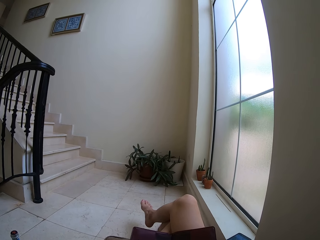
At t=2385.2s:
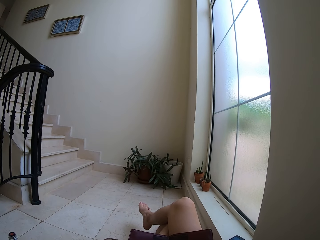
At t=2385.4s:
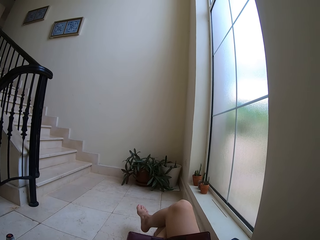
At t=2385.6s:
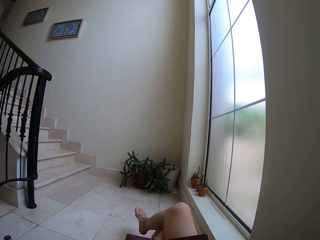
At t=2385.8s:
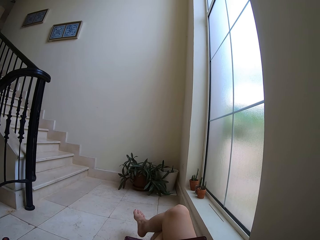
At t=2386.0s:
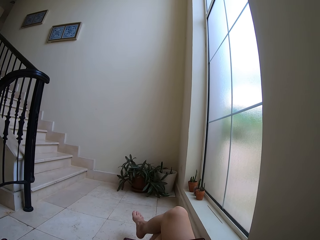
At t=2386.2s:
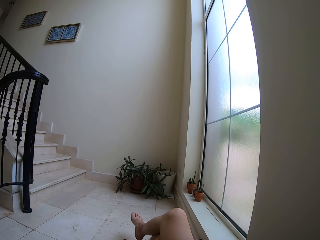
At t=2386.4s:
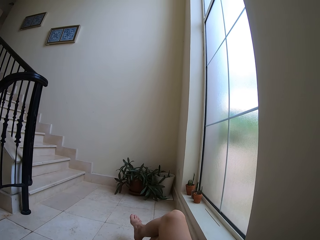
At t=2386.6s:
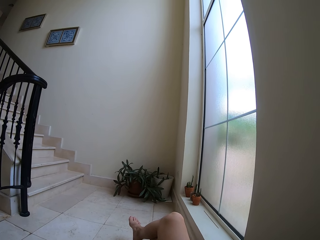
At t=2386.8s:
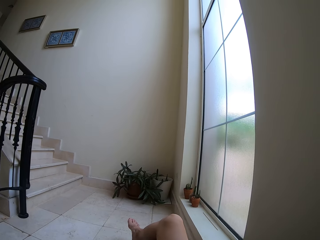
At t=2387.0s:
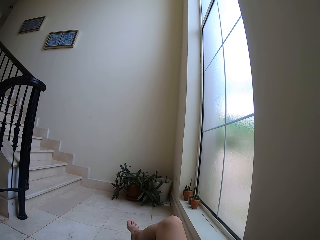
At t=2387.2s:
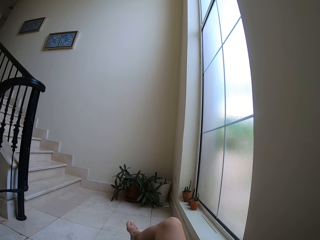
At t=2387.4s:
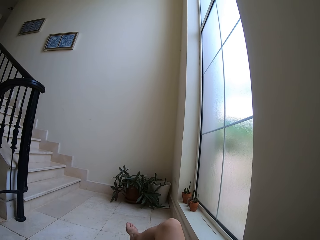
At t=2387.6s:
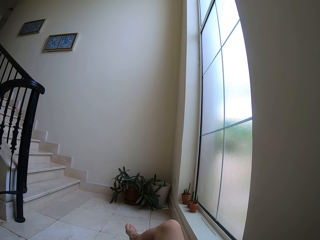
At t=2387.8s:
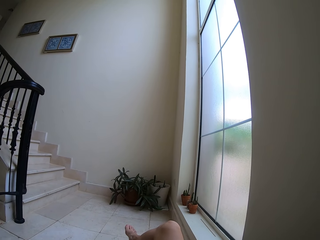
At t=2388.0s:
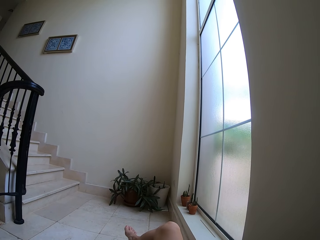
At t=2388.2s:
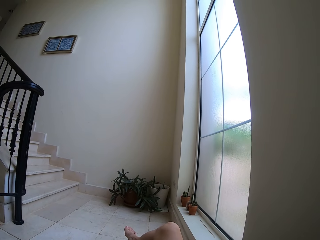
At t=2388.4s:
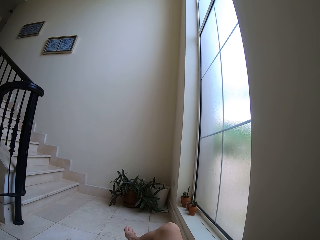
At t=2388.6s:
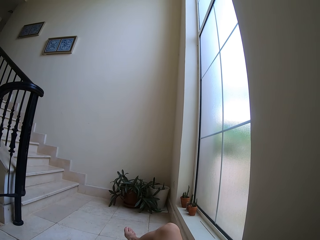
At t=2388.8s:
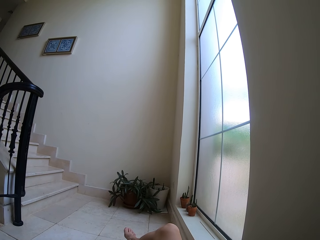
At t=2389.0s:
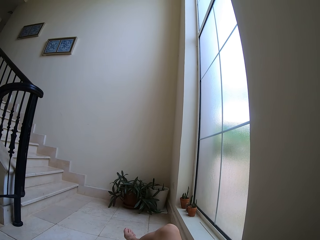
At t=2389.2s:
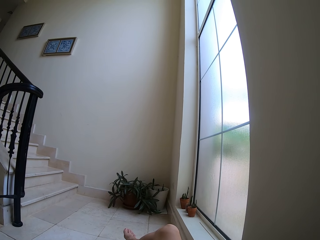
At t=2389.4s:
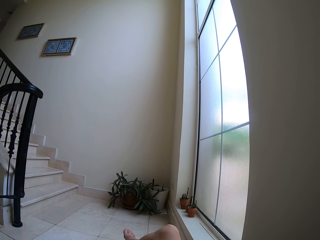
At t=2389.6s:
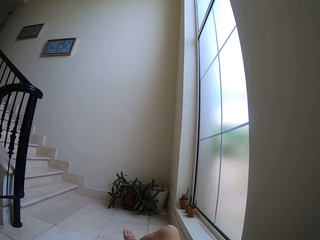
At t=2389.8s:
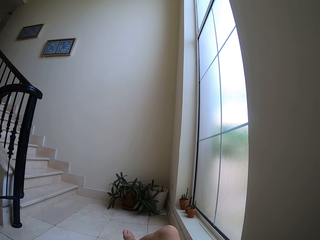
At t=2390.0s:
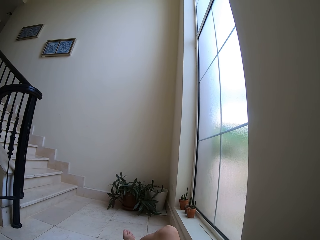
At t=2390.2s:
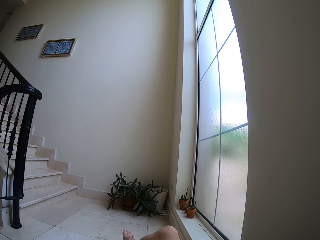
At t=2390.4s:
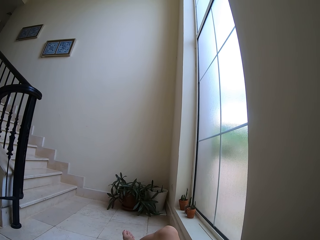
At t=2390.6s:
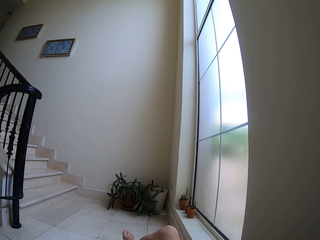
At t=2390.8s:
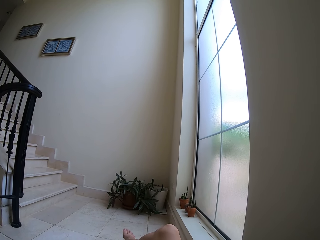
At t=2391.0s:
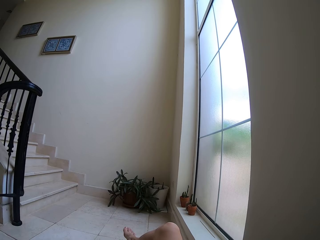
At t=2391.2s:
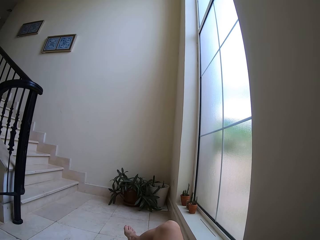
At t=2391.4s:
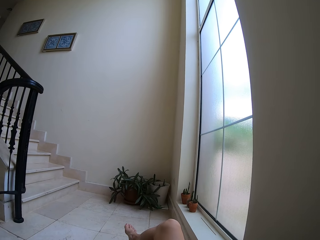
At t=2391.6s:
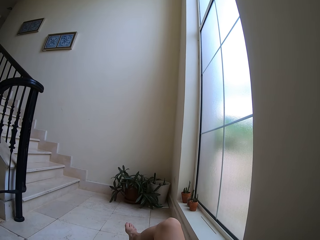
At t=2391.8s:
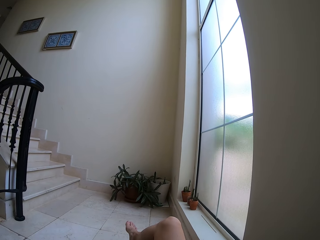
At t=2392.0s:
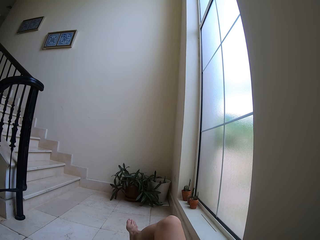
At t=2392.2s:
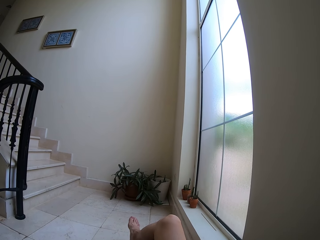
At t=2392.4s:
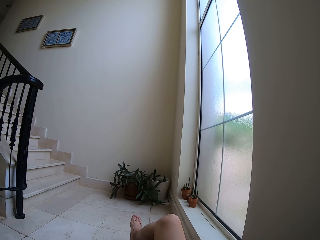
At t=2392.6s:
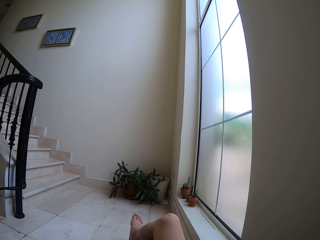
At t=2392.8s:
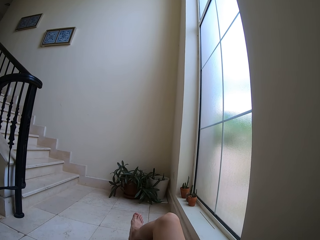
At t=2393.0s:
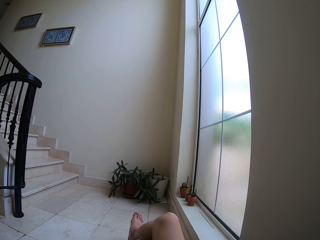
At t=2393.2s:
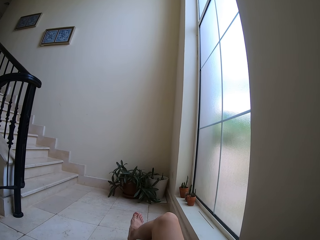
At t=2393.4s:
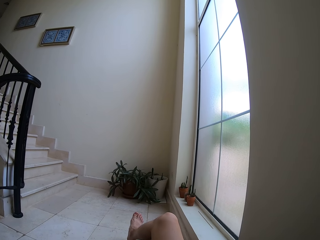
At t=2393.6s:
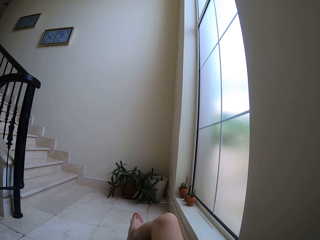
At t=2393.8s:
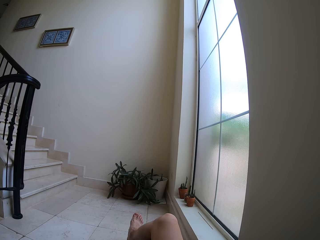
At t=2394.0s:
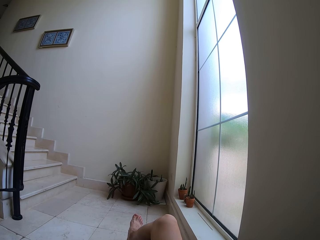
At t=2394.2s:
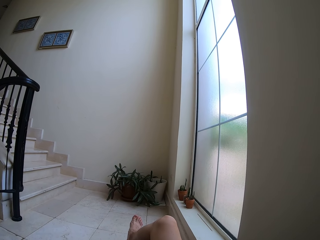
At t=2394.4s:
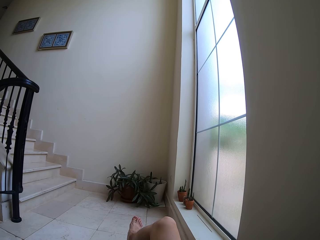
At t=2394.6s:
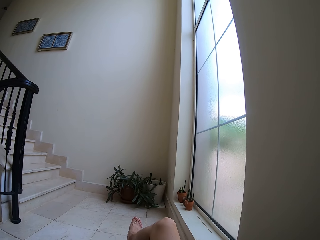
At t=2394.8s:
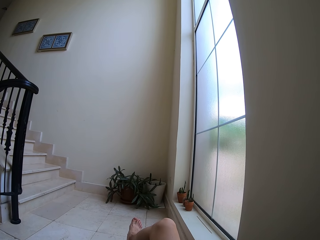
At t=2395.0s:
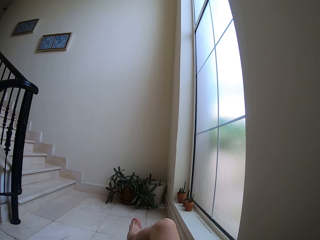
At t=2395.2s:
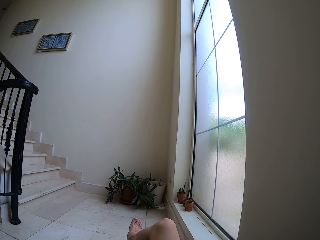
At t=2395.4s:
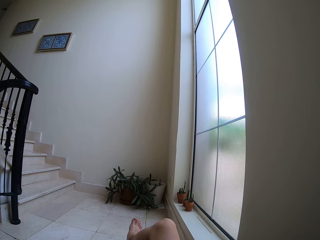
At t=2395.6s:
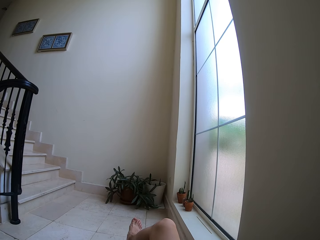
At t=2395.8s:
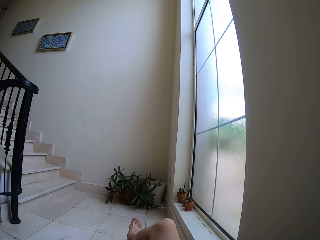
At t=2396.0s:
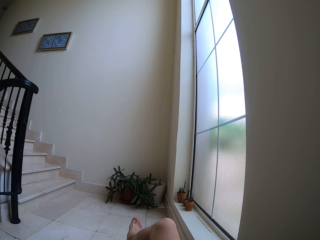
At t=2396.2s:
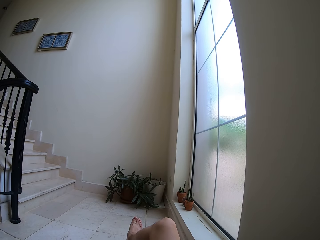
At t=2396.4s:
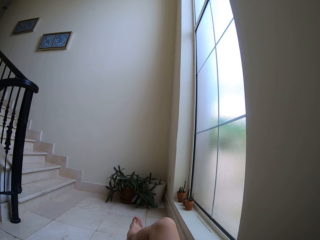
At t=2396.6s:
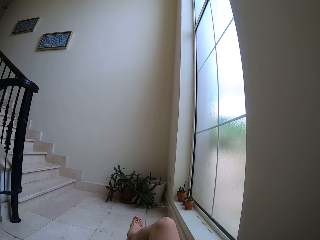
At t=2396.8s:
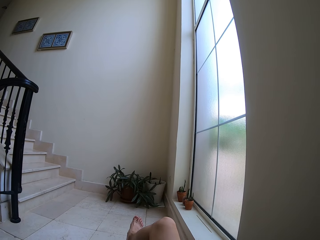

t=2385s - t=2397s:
The camera wearer sips a drink from the bottle.

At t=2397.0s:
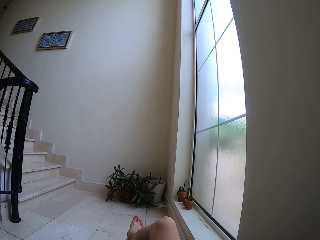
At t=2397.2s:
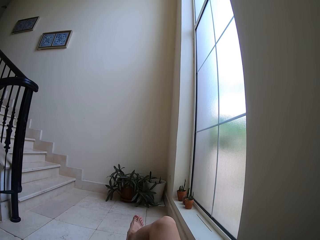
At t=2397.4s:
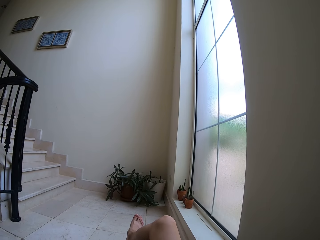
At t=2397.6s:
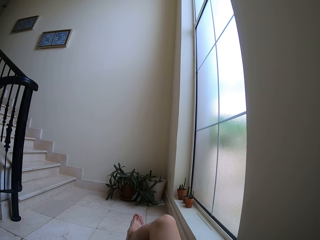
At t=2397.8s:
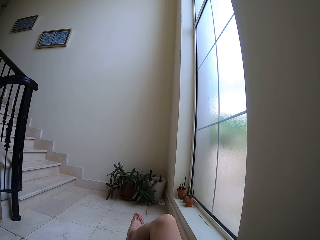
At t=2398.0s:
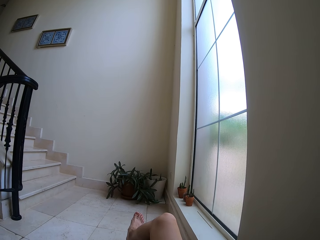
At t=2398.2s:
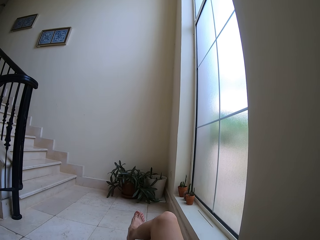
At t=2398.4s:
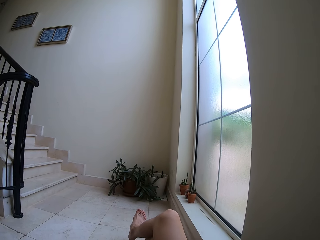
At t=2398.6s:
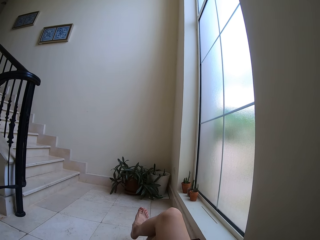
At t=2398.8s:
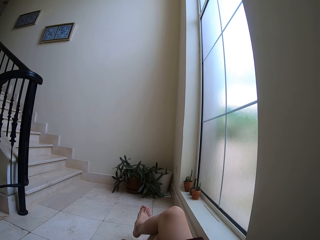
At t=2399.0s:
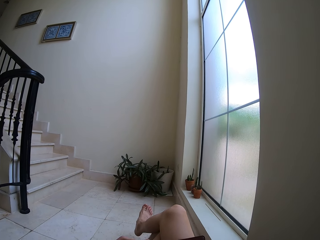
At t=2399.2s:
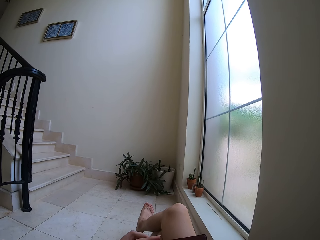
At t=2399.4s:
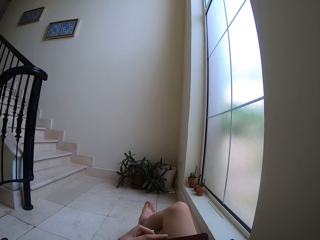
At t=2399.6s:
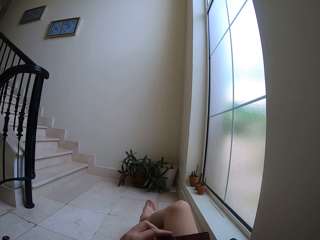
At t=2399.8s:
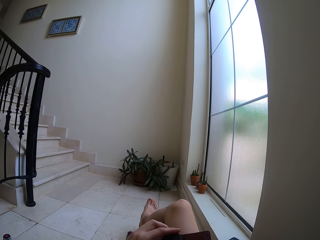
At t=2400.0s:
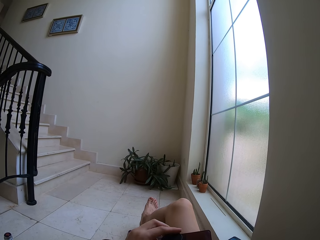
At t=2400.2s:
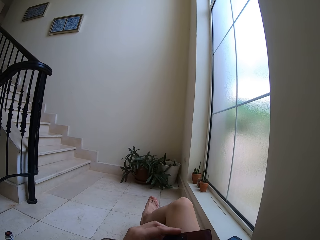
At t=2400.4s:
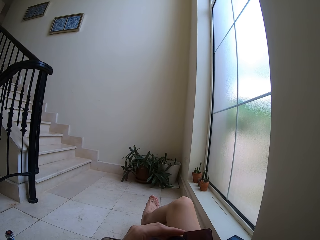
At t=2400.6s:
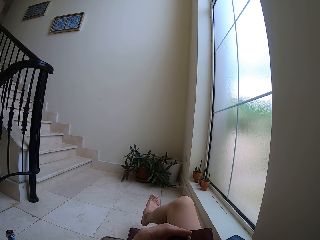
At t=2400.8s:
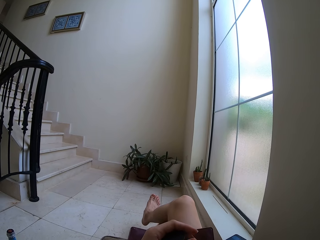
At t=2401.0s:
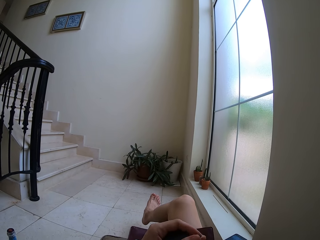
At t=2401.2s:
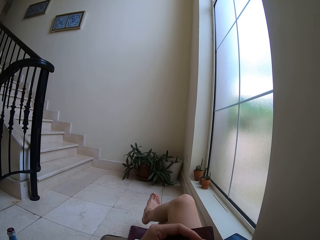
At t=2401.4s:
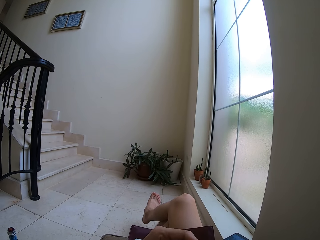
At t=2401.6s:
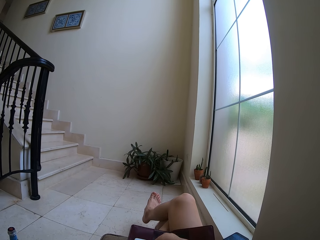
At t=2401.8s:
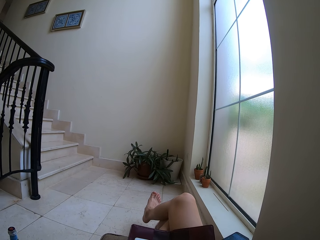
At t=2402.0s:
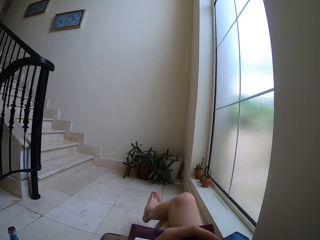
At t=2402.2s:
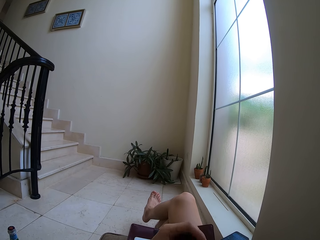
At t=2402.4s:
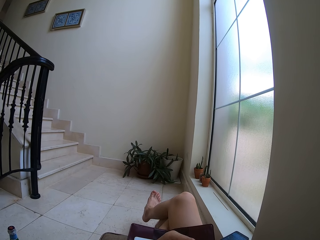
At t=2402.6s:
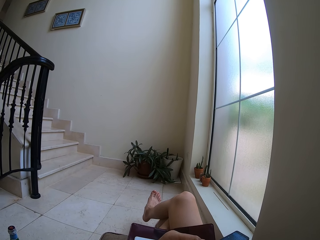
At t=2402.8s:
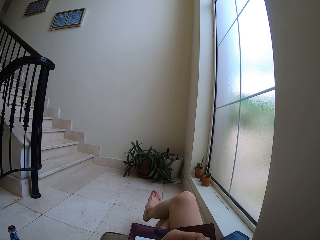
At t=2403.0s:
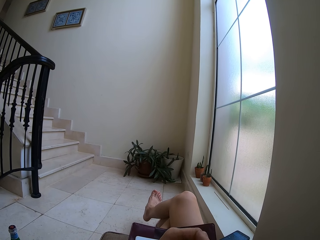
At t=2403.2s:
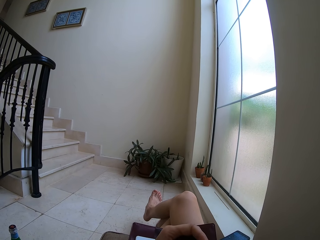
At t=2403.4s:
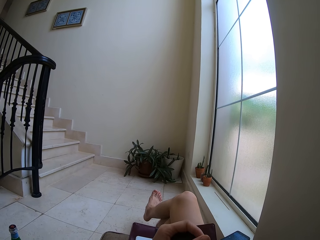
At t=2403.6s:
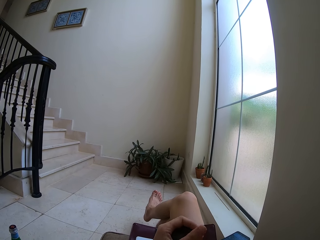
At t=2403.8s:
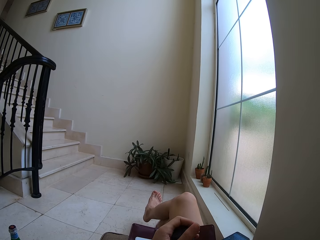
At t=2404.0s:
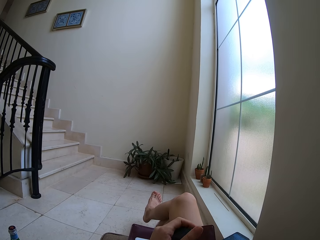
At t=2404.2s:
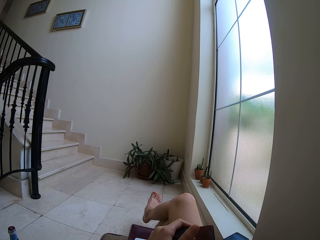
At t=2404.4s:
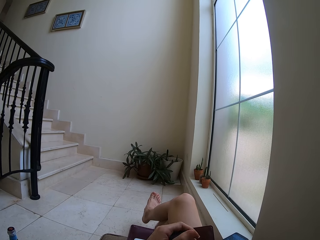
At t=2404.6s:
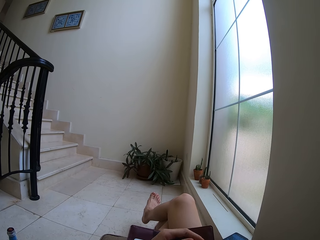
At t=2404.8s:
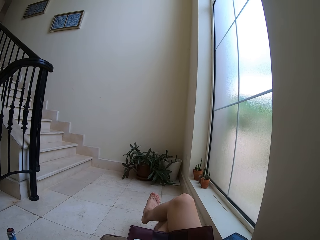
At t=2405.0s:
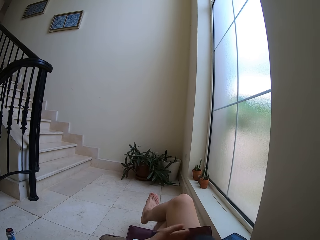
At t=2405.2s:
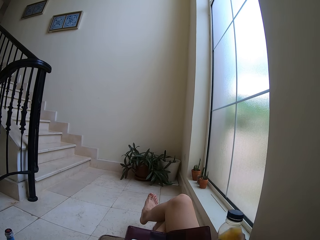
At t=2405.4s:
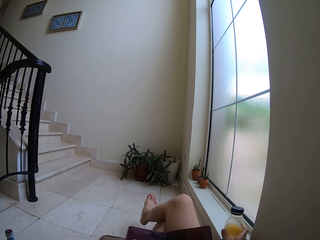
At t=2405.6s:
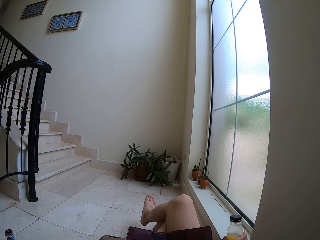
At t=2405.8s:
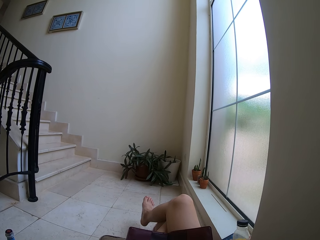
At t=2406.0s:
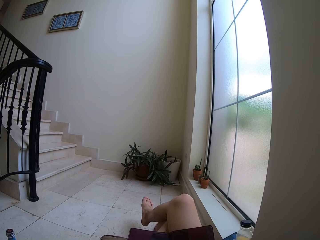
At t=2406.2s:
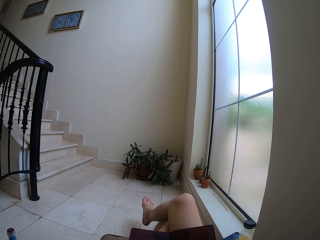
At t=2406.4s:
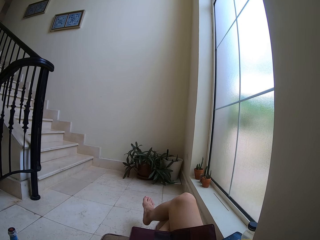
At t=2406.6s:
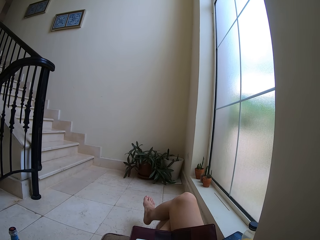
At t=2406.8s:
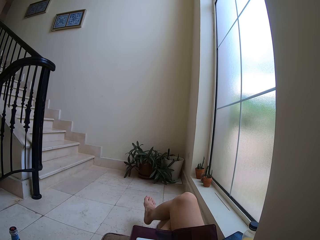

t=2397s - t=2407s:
The camera wearer closes the bottle of drink. They put the bottle of drink on the window base trim. They read on the tablet.
